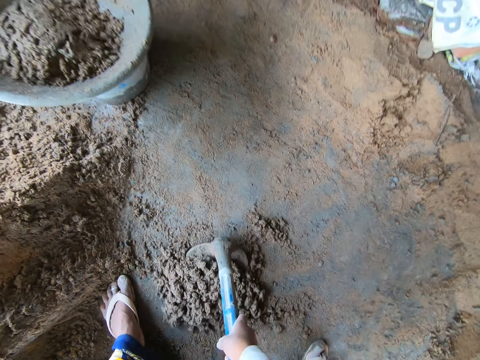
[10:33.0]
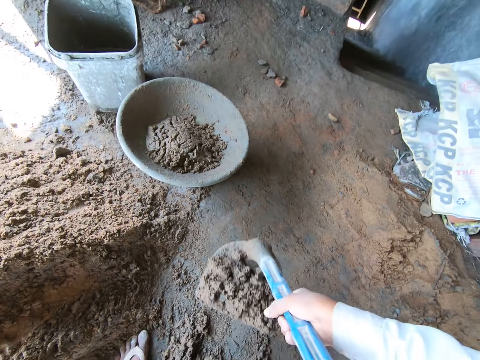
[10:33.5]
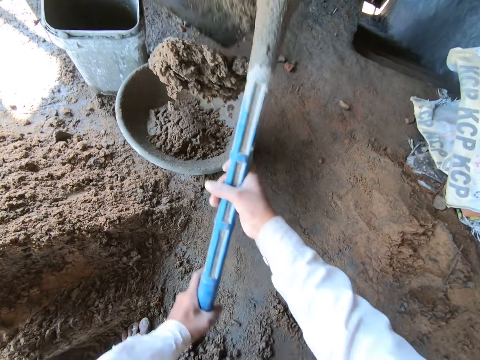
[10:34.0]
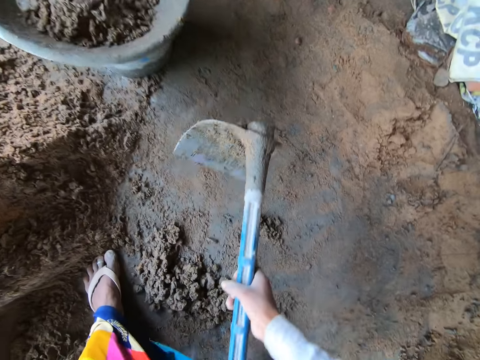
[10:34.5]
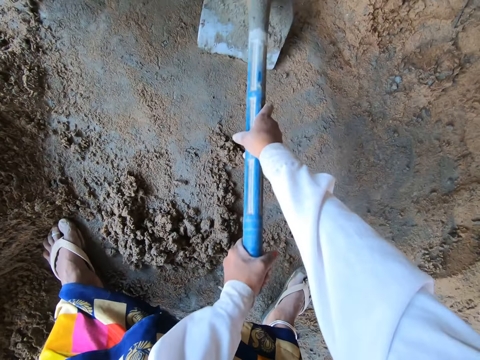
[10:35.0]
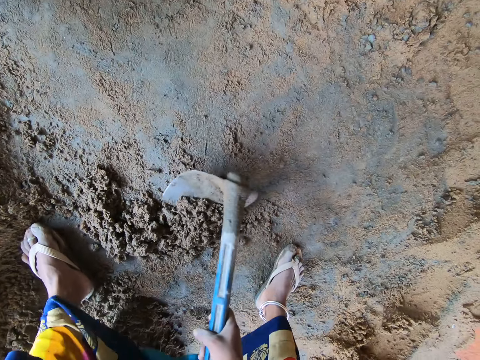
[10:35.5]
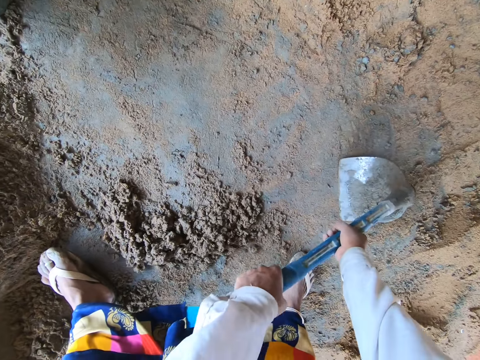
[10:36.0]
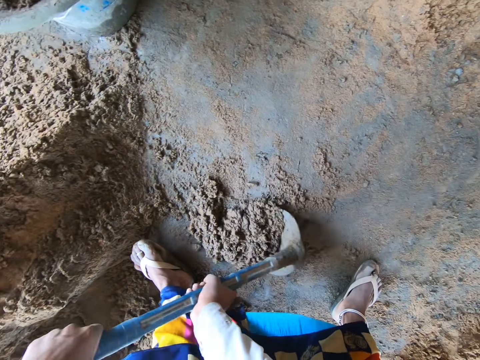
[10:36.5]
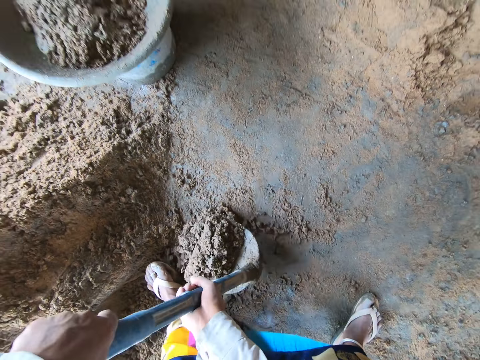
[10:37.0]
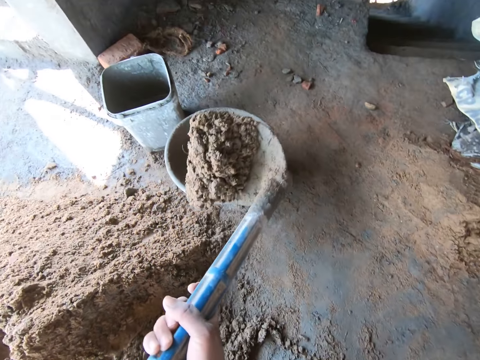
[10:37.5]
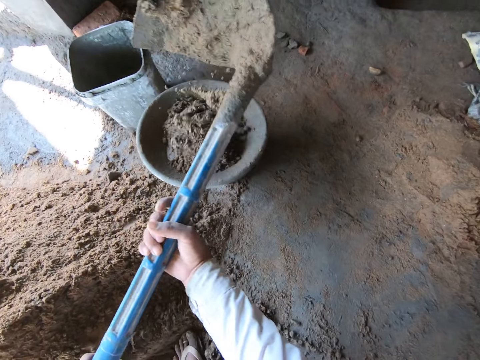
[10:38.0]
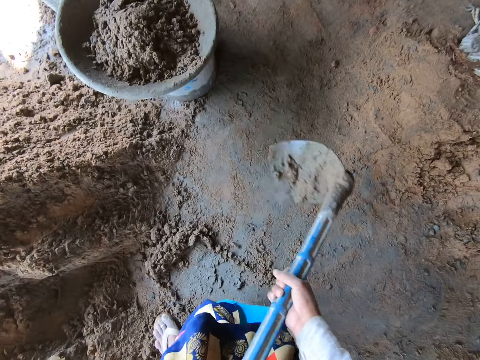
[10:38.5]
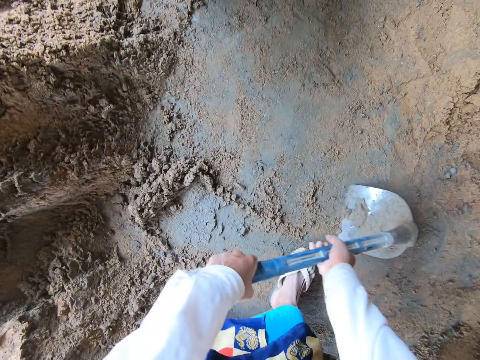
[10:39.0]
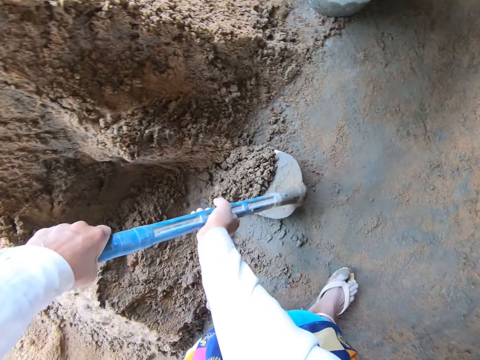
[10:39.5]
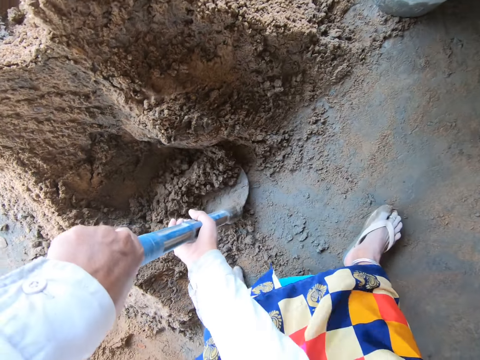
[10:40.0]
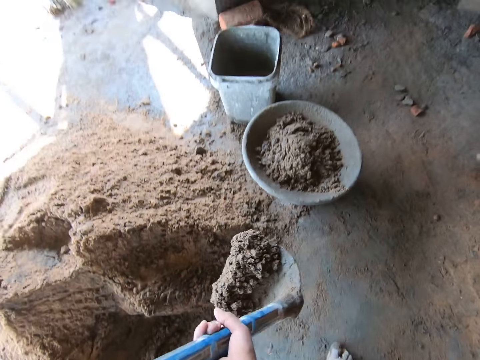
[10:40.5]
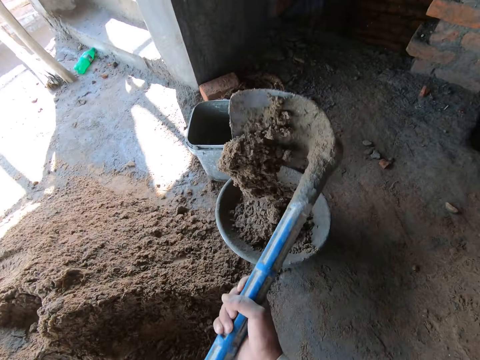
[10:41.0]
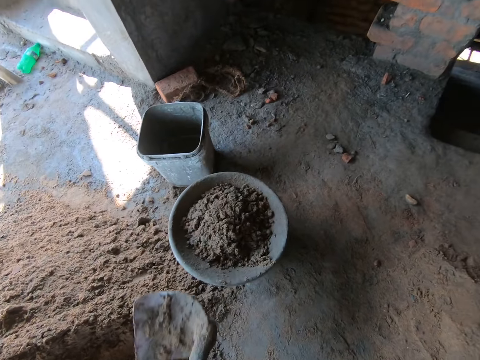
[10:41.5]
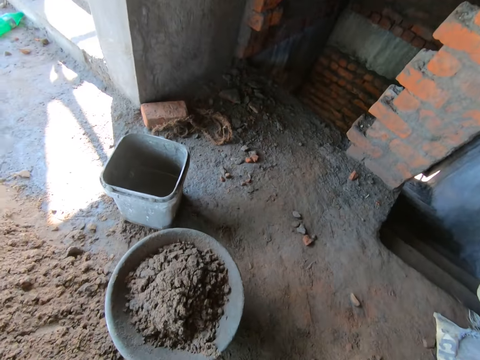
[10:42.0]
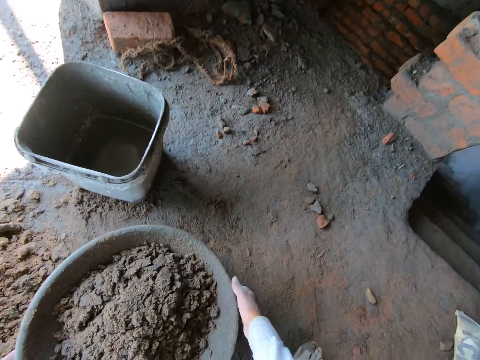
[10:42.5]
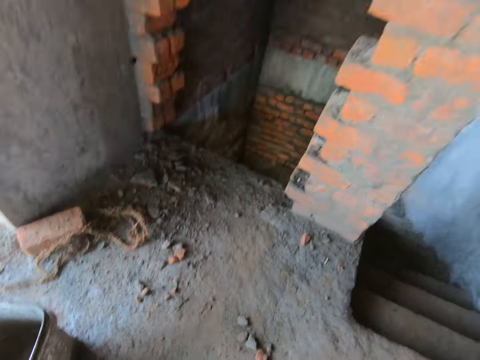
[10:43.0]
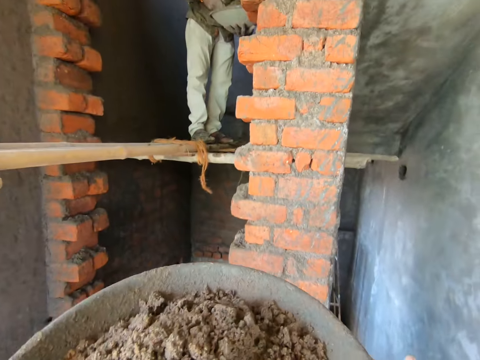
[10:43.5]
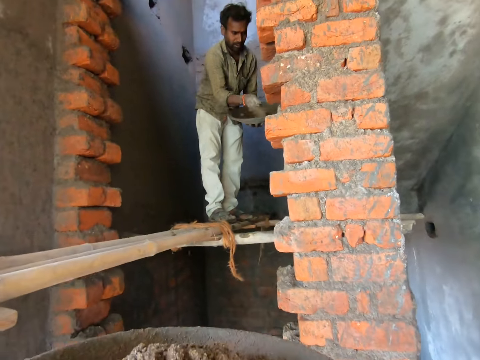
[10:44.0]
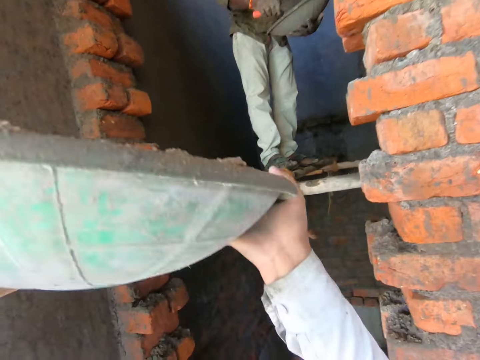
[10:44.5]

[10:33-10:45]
The camera wearer takes the concrete with a hoe. They put the concrete in the basin. They take the concrete with the hoe. They put the concrete in the basin. They take the concrete with the hoe. They put the concrete in the basin. They pick the bowl from the bucket with both hands.

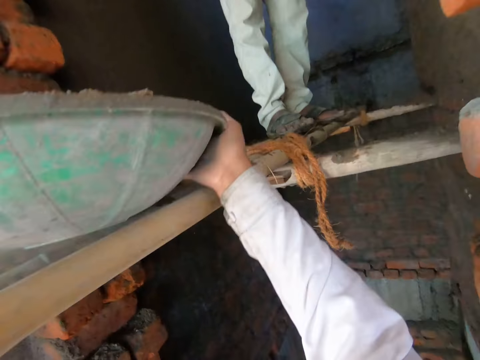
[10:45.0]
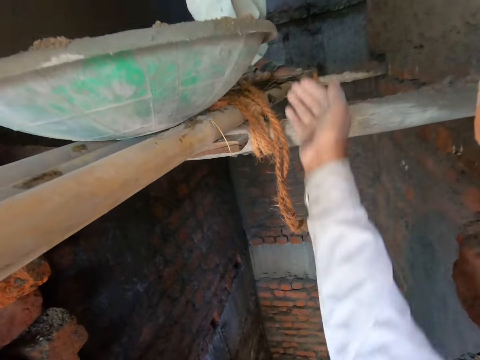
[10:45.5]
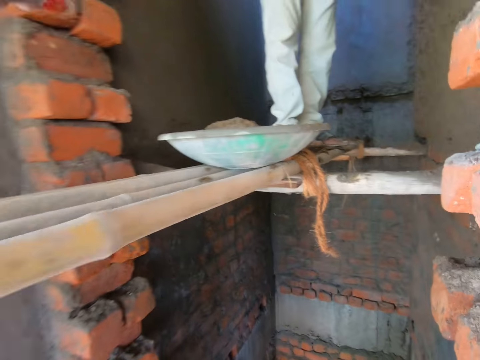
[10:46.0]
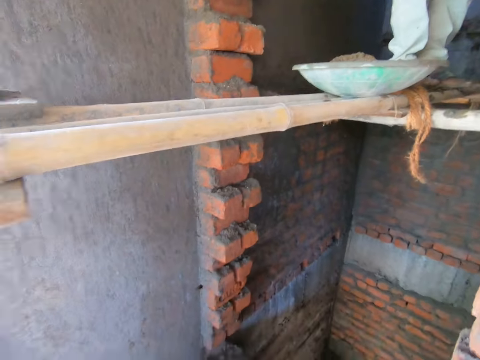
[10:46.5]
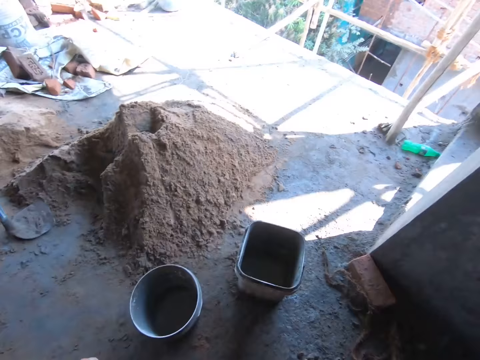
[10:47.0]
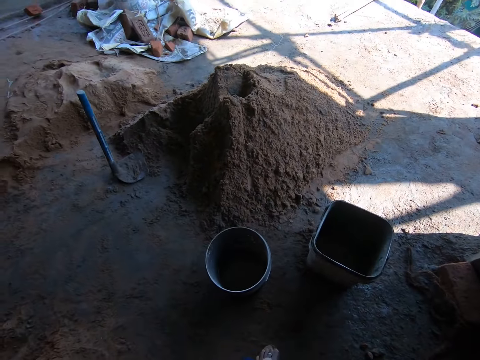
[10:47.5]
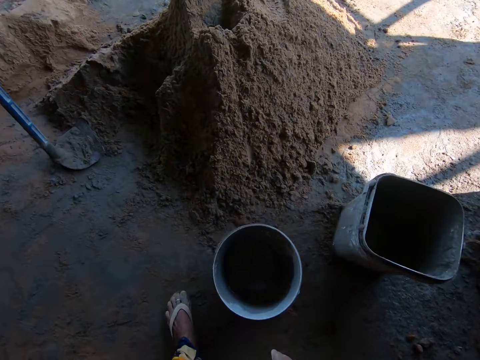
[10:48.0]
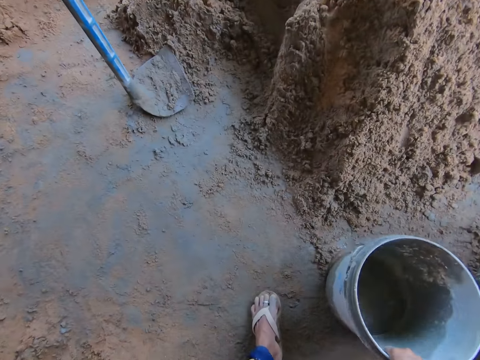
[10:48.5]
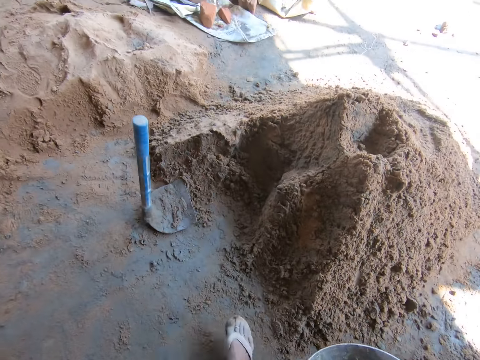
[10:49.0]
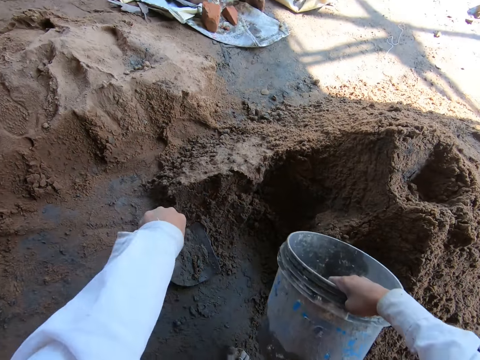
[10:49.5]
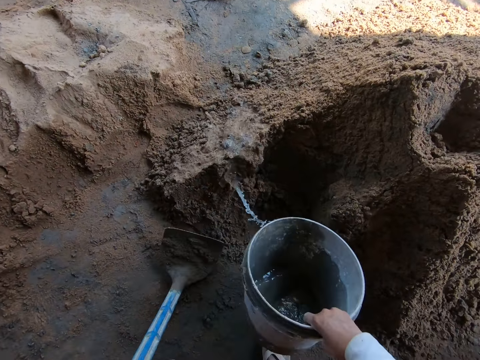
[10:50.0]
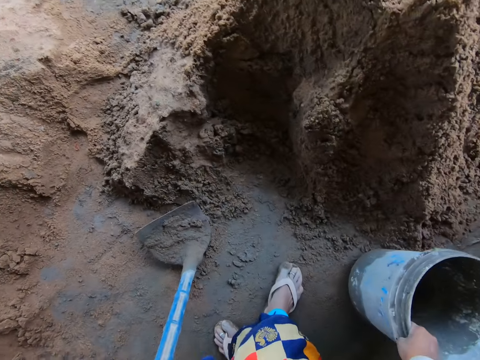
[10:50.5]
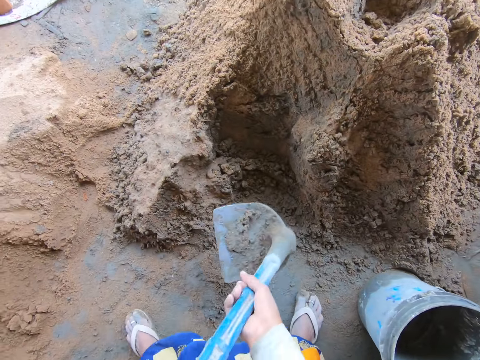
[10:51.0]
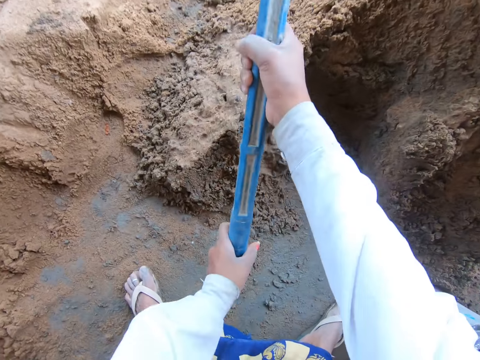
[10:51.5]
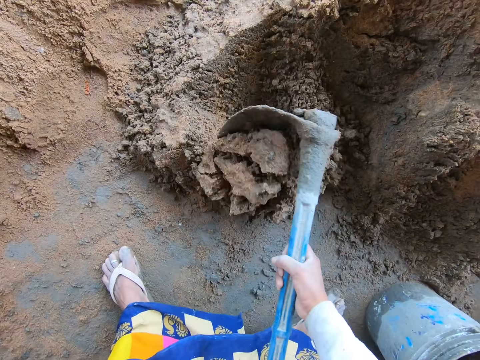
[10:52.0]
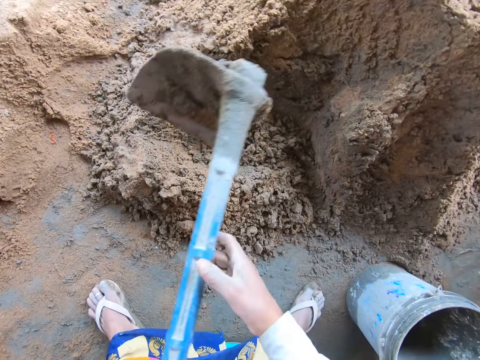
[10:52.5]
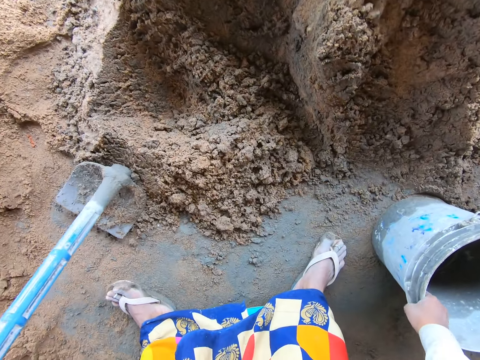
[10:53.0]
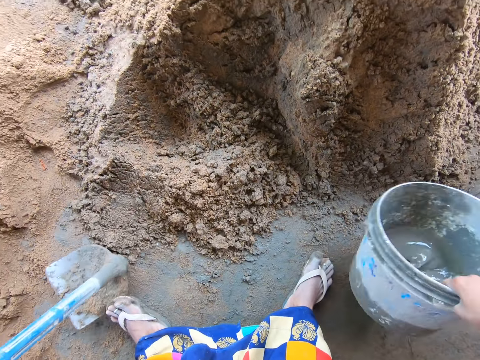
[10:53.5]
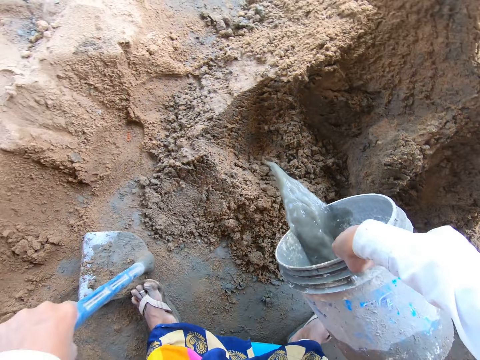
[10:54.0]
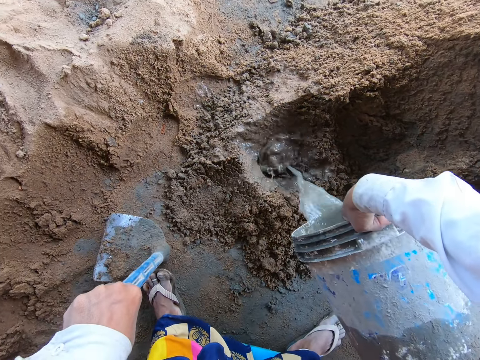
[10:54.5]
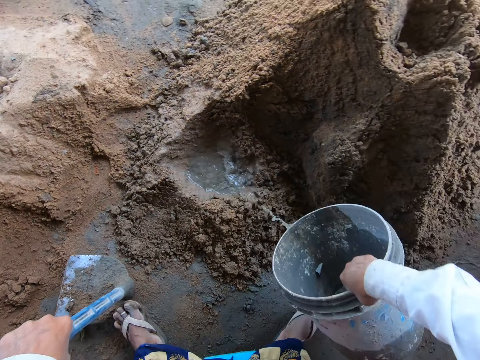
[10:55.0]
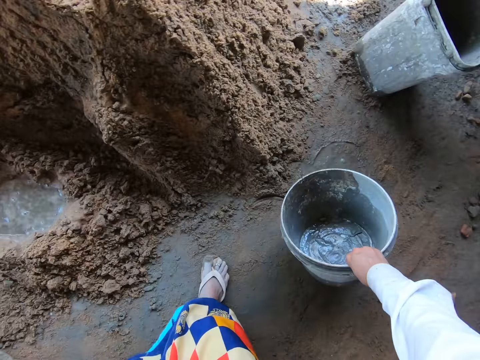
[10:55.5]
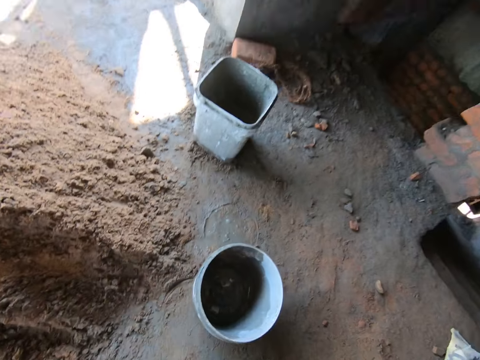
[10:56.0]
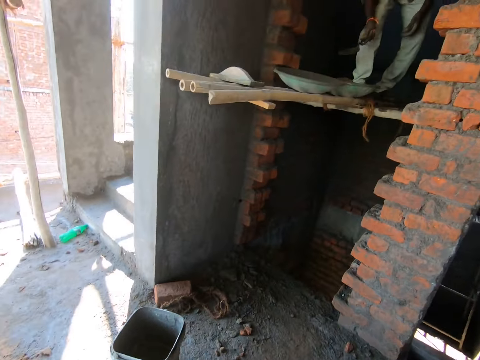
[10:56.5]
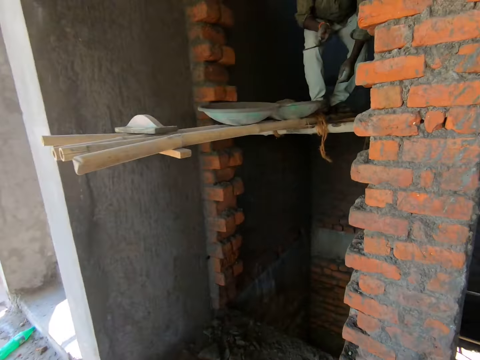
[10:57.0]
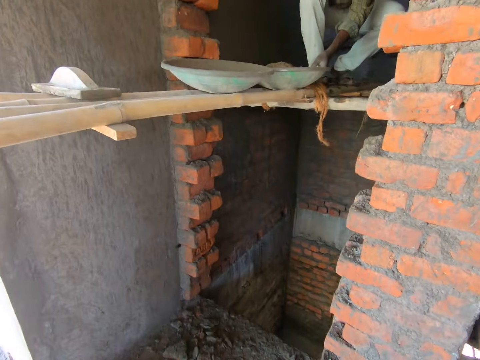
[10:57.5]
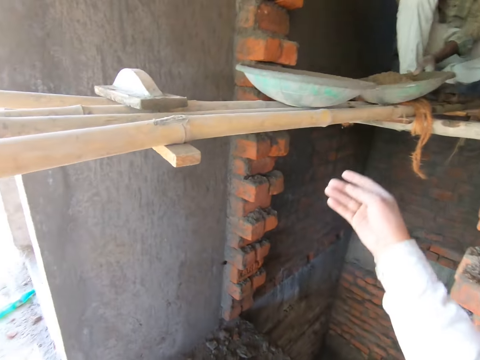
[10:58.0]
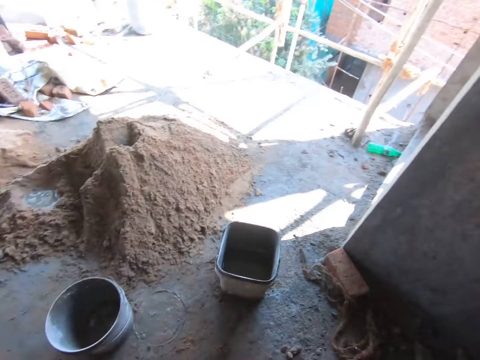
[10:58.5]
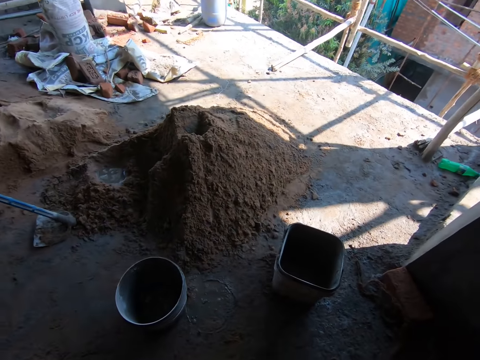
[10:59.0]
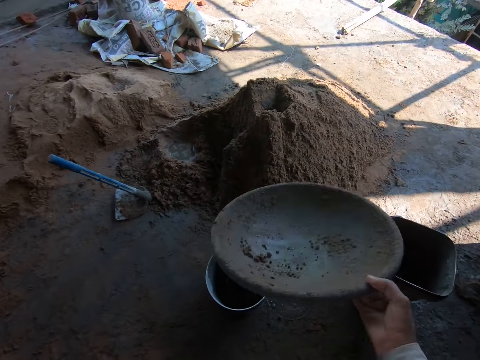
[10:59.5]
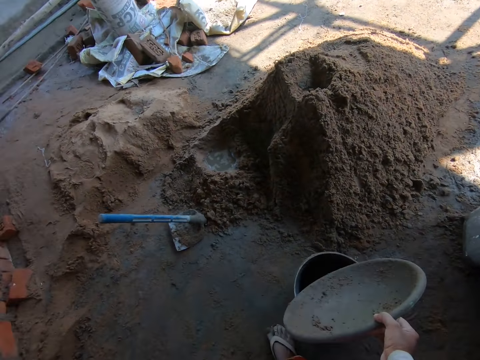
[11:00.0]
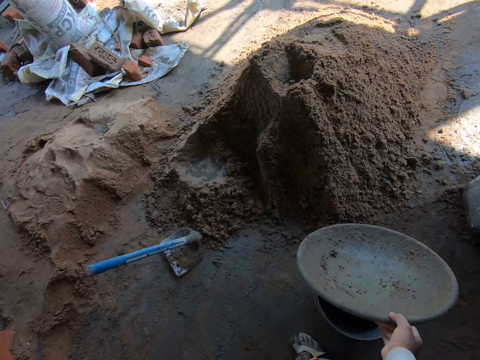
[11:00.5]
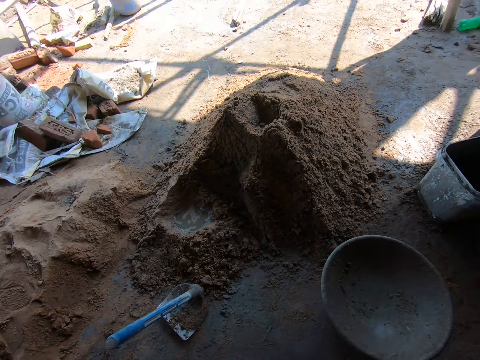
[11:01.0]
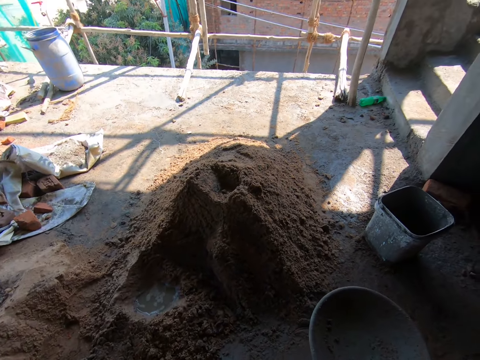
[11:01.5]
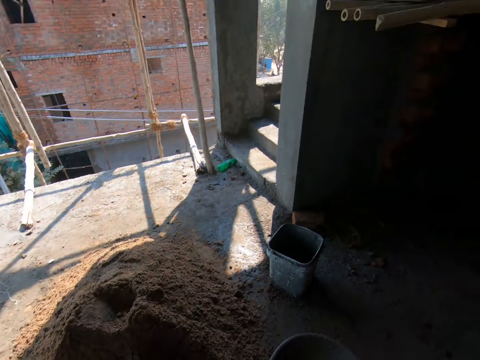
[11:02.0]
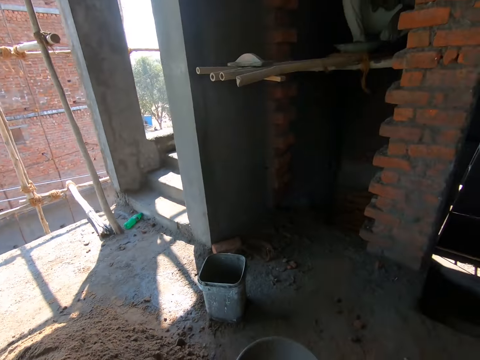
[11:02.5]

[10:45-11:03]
The camera wearer places the bowl onto the scaffold with both hands. She looks around. She picks the bucket from the ground with her right hand. She picks the hoe from the ground with her left hand. She pours water from the bucket in her right hand onto the ground. She places the bucket onto the ground. She holds the hoe with both hands. She scrapes sand on the ground with the hoe in both hands. She mixes the concrete. She picks the bucket from the ground with her right hand. She pours water from the bucket in her right hand onto the ground. She places the bucket onto the ground. She looks around. A man picks the bowl from the scaffold with his left hand. The camera wearer picks the bowl from the scaffold with her right hand. She interacts with the man. She places the bowl onto the bucket.
